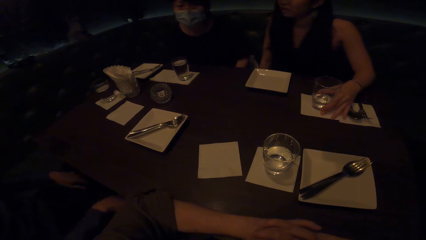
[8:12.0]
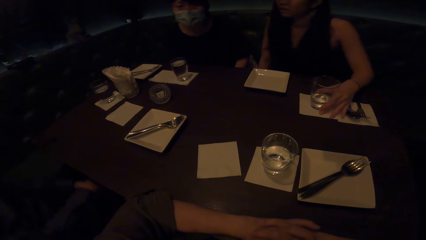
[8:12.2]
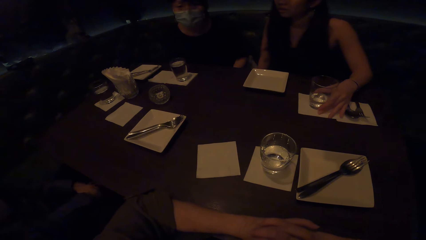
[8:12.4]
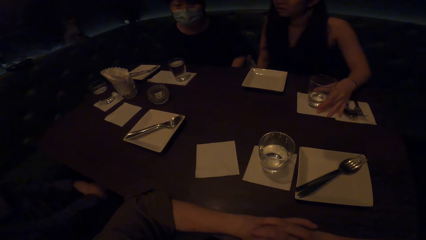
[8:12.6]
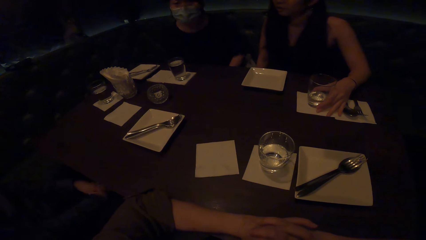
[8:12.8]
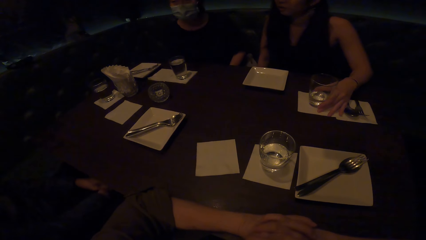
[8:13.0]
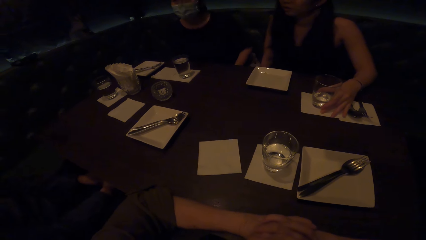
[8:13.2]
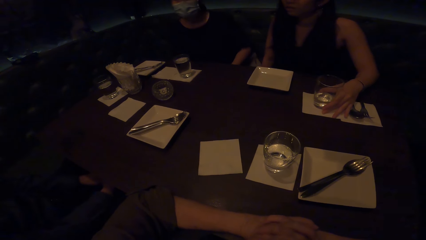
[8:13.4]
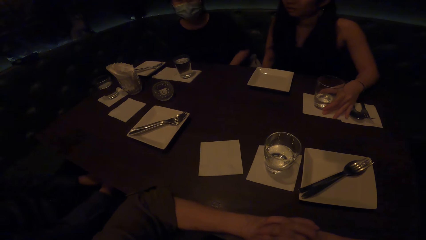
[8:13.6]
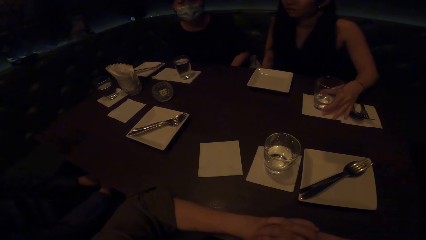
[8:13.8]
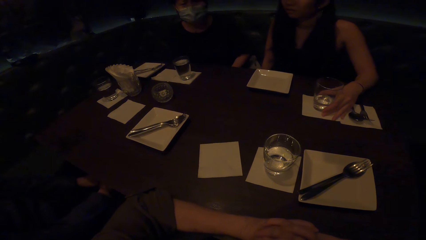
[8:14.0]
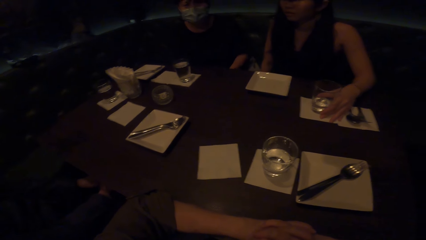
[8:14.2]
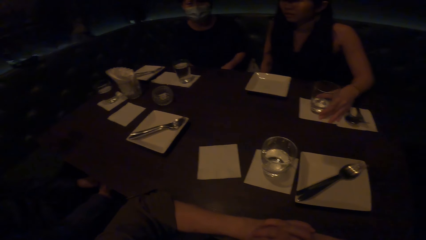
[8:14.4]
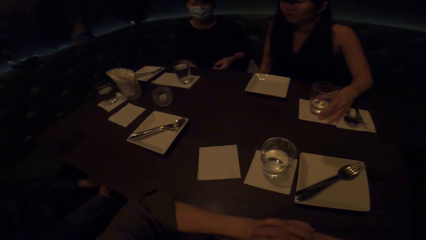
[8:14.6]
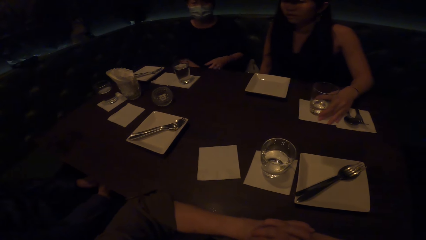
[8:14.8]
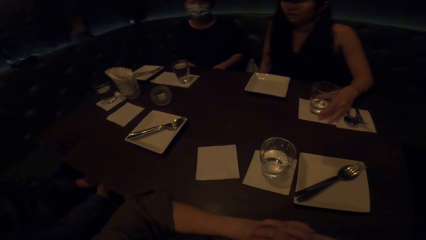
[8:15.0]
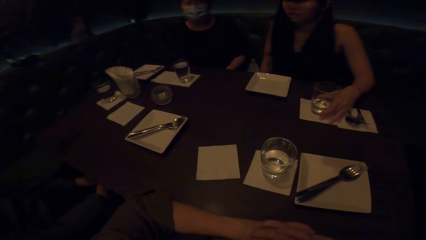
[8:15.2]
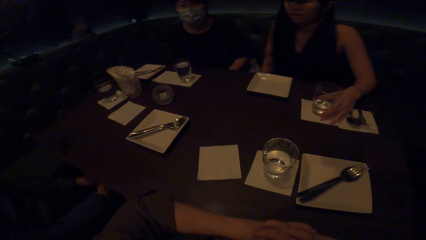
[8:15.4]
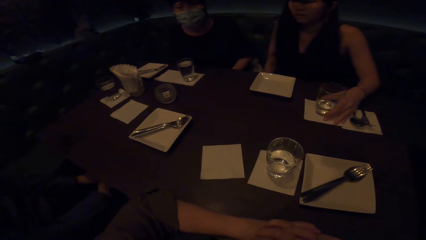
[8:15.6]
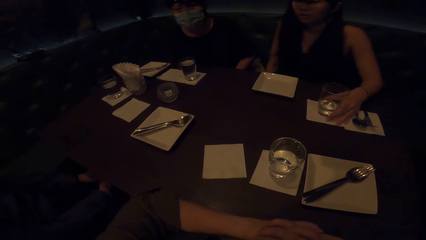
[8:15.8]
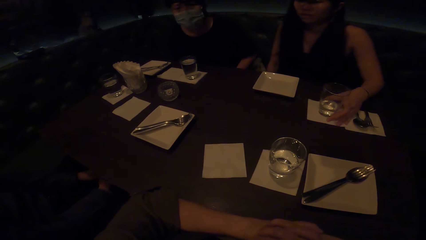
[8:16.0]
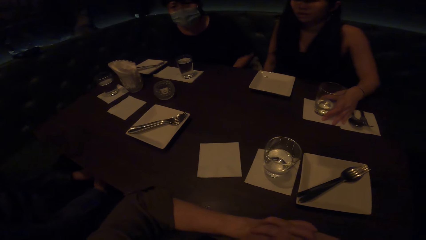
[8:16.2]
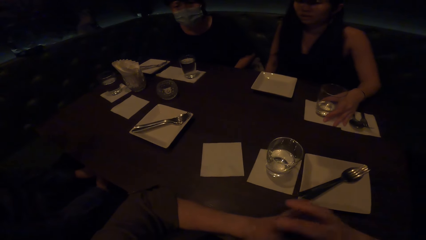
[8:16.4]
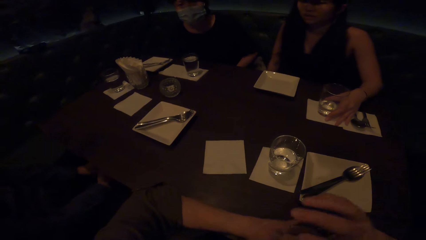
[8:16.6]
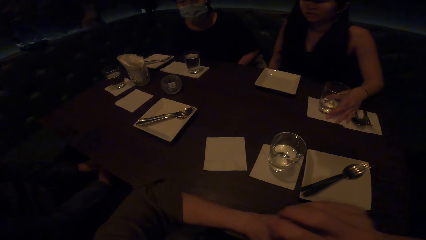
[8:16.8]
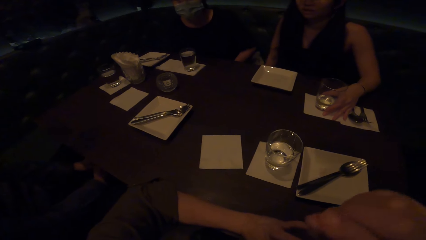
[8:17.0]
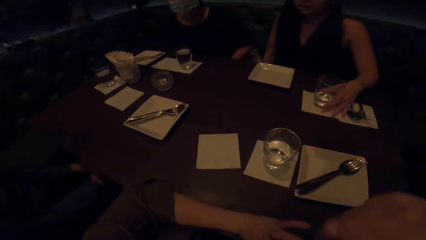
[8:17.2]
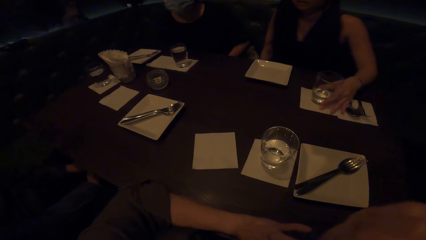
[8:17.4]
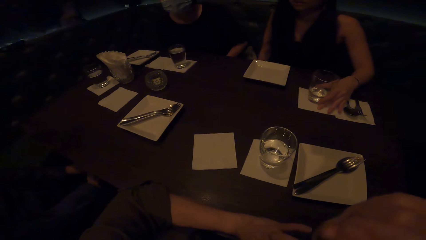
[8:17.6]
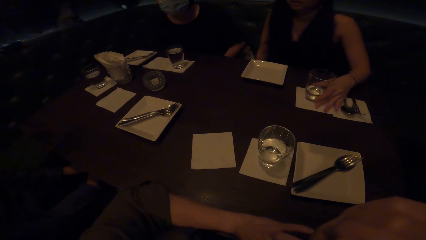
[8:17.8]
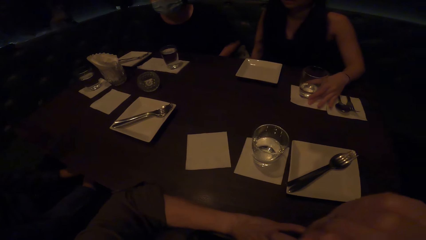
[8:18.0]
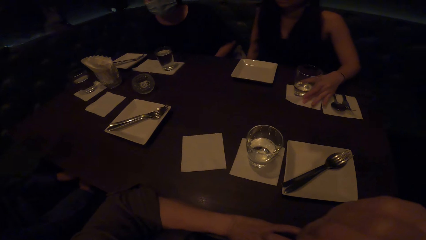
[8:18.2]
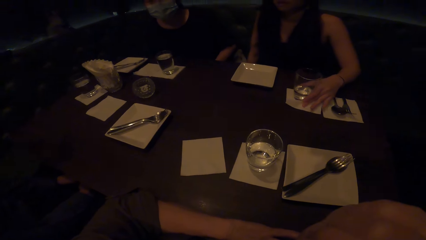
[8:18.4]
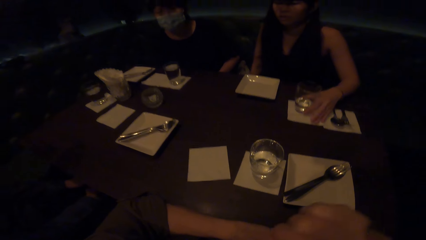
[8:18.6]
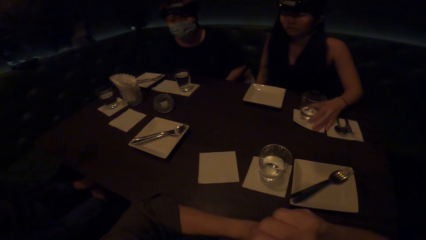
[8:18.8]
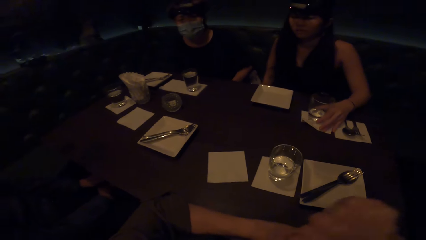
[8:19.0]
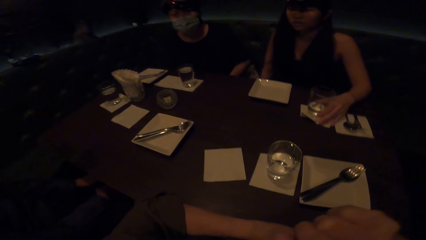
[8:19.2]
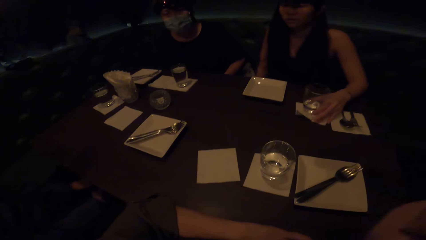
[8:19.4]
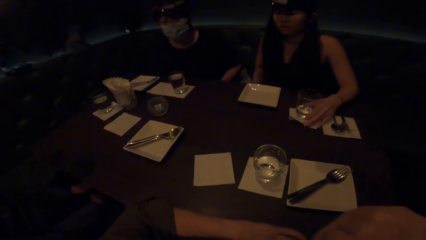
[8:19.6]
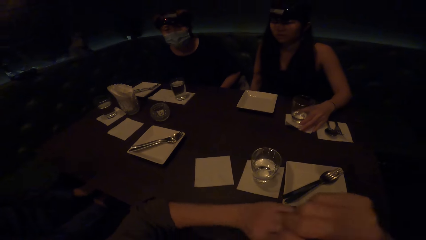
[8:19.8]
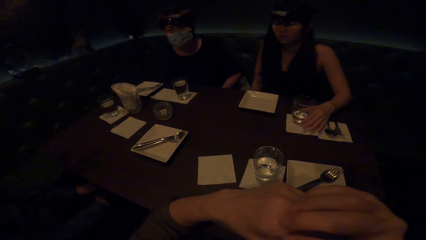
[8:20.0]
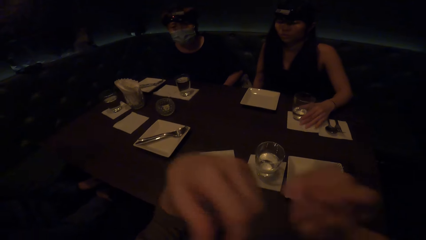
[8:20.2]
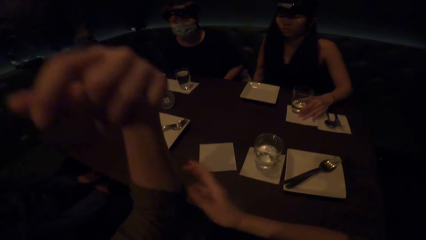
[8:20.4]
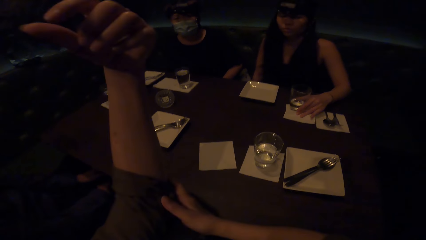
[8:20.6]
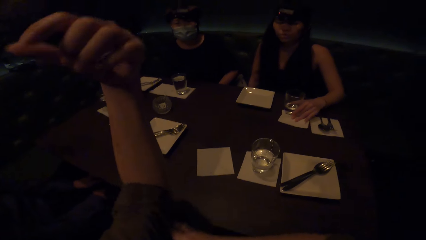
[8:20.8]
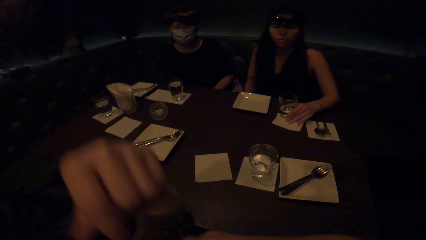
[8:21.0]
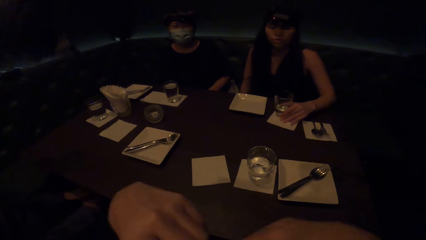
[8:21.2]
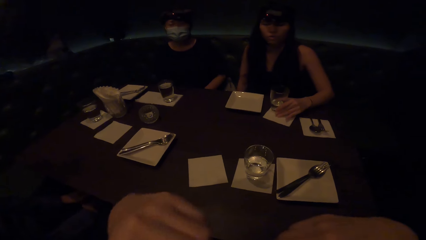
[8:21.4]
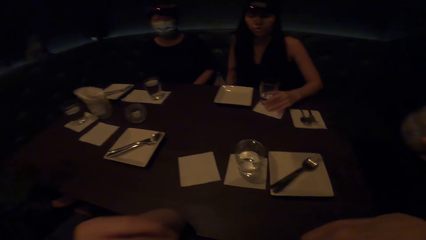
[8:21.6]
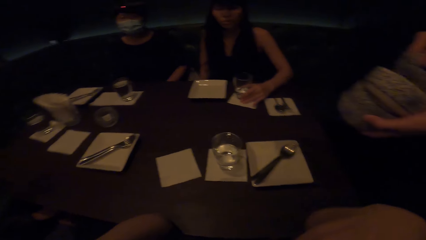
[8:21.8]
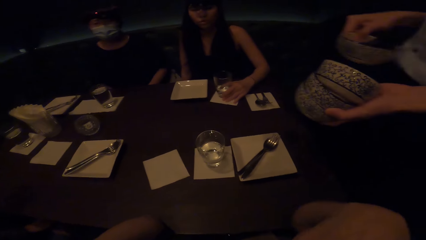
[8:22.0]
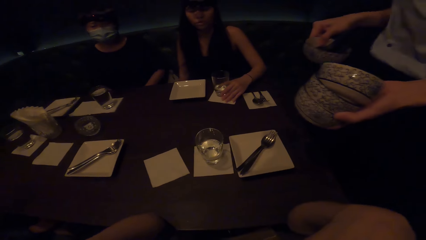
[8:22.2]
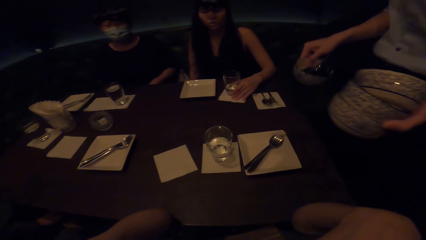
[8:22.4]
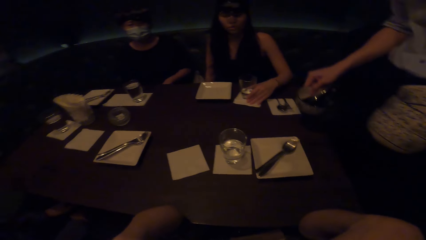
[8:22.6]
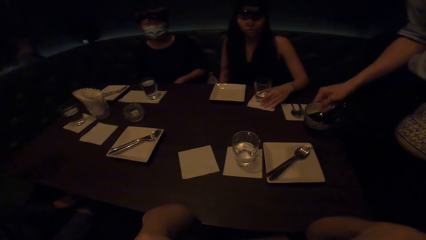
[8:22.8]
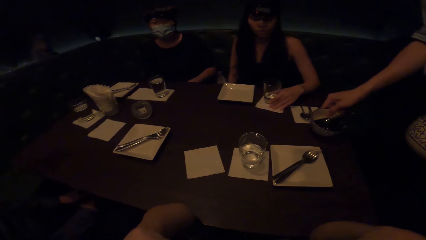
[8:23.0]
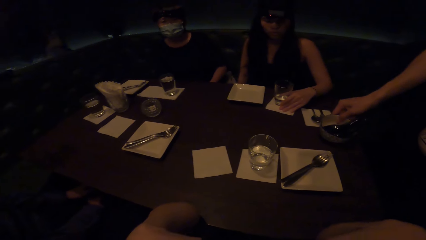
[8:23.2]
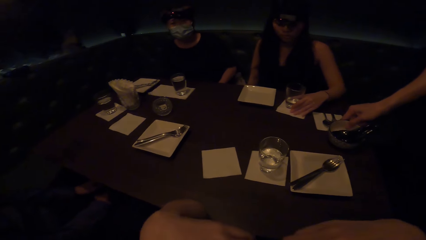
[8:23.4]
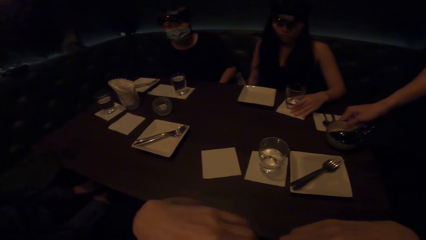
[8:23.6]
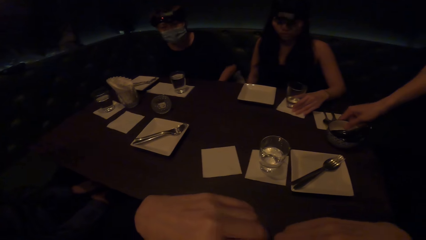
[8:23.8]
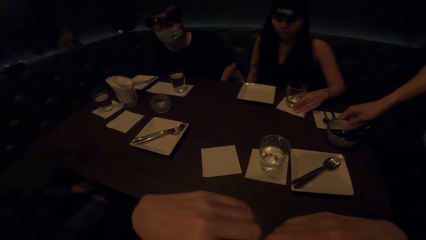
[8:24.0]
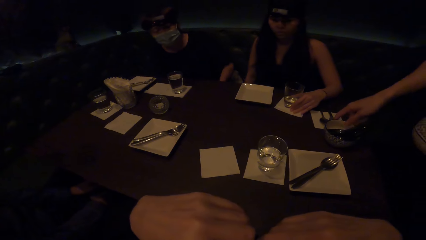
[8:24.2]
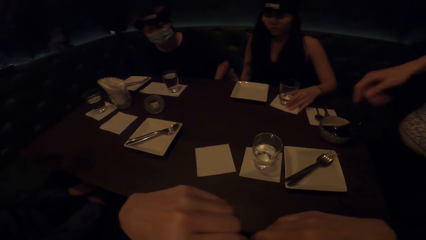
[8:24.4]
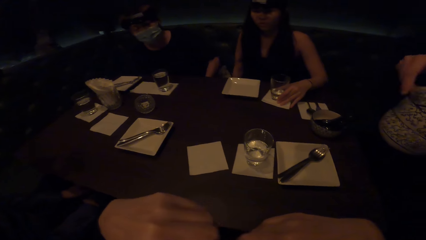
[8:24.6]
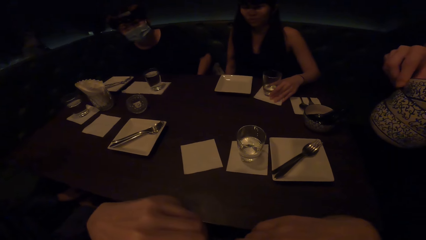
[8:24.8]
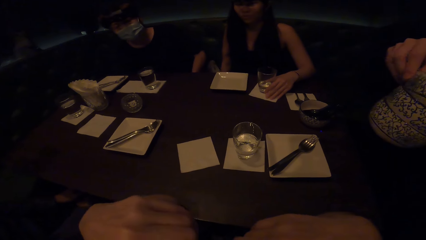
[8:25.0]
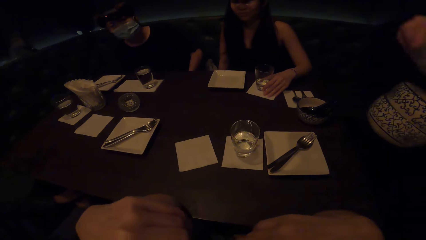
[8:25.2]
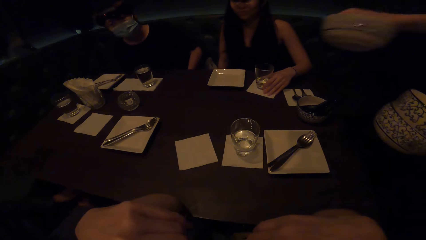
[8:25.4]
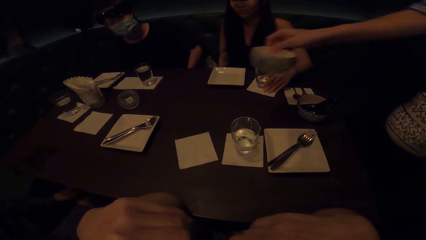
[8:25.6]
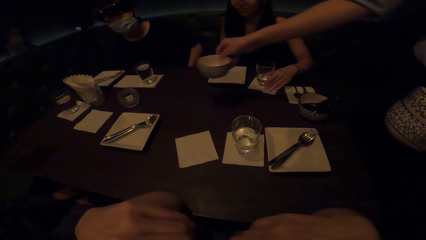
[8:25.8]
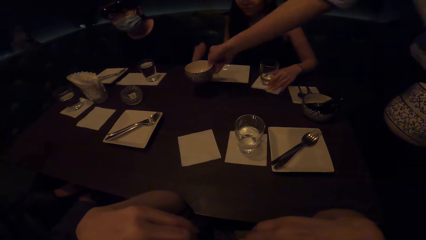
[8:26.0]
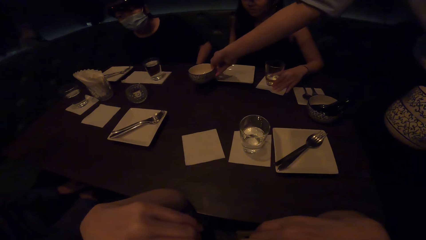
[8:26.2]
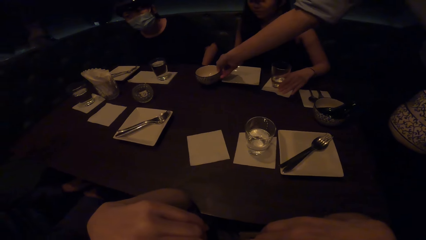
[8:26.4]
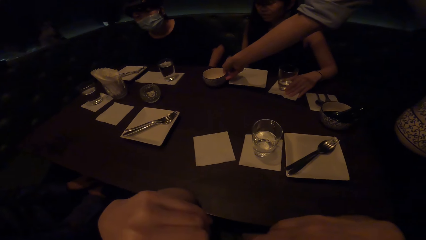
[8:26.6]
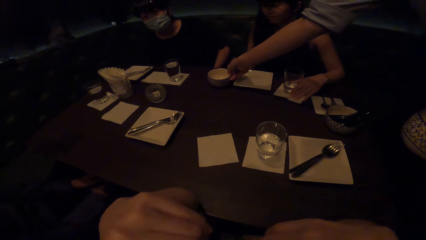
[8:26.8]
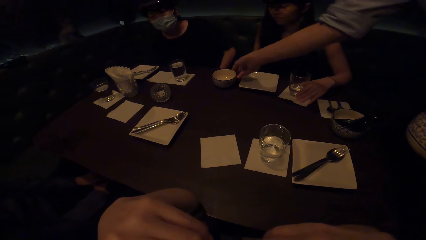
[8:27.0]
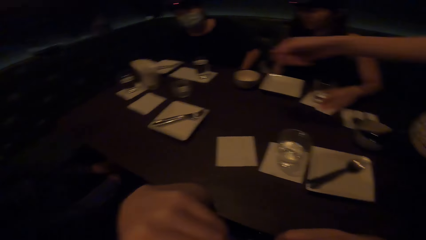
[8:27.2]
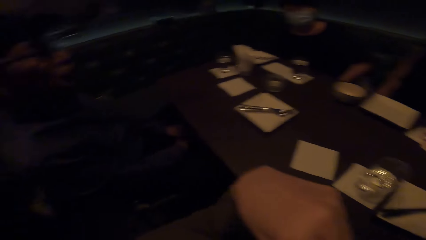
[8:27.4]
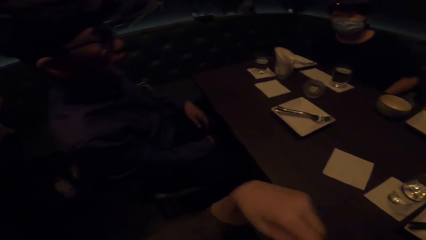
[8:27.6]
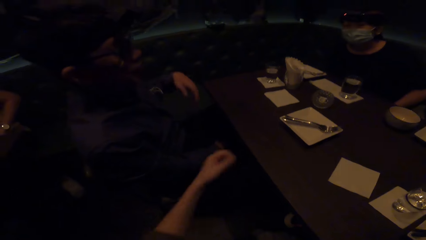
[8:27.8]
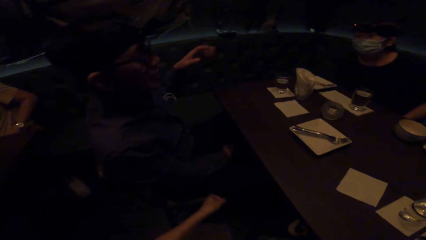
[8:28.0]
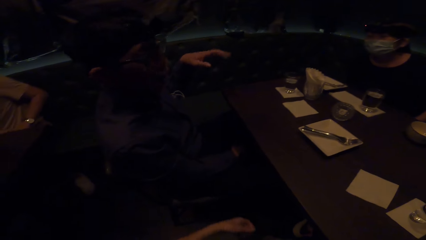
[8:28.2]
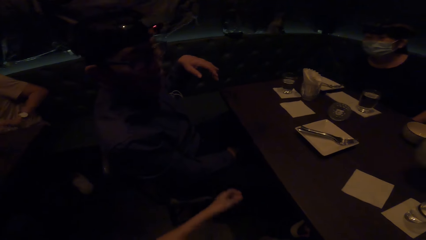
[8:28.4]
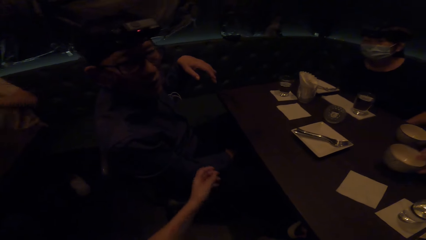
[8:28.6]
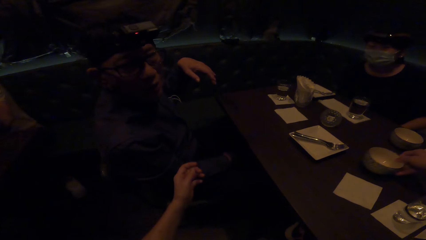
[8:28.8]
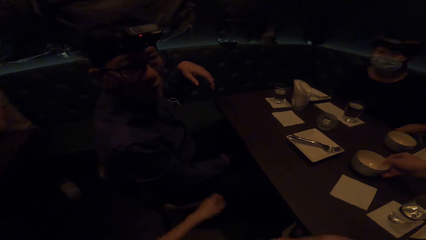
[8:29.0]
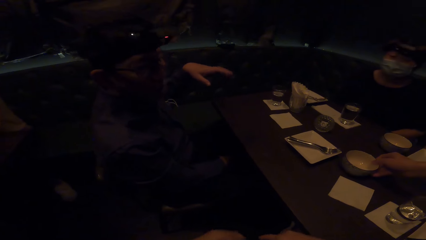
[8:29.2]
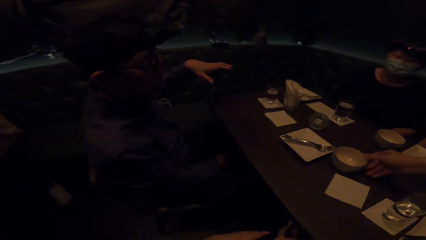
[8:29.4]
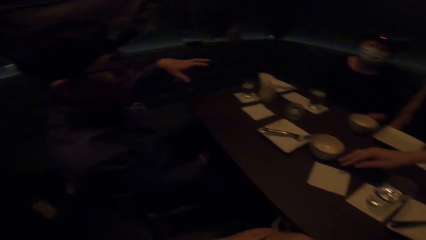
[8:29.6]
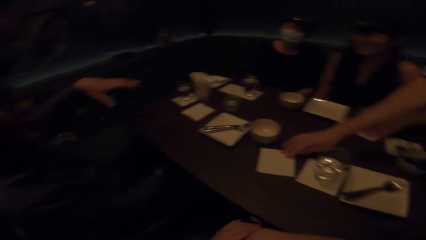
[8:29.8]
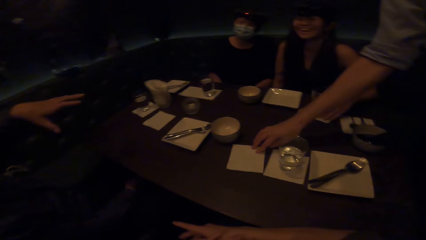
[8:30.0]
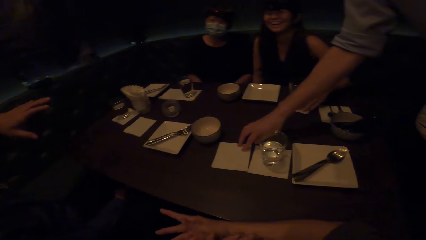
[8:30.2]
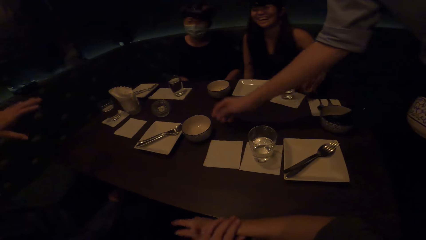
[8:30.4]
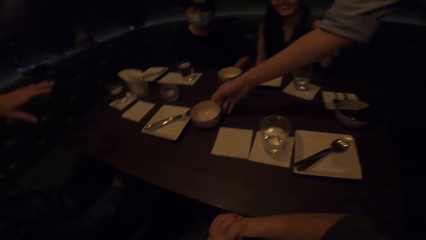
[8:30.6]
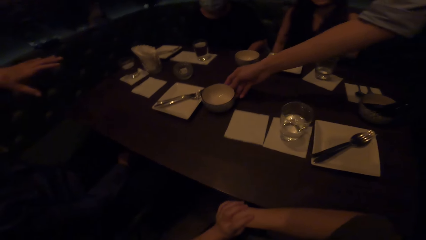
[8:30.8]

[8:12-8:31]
The camera wearer interacts with a woman. He taps himself. He folds the sleeves. He leans on the table. A man places the bowl on the table. The man picks up the bowl and places the bowl on the table. Another man interacts with the camera wearer. The camera wearer turns to the other man. He interacts with the other man in gestures. The first man places the bowl on the table and adjusts the serviette on the table.
